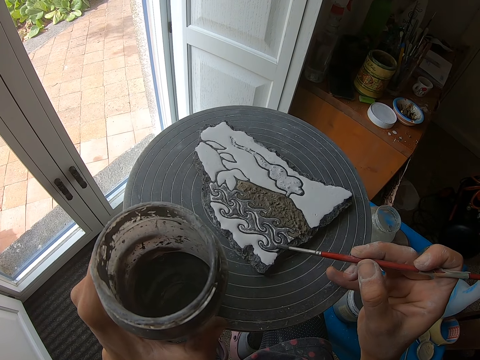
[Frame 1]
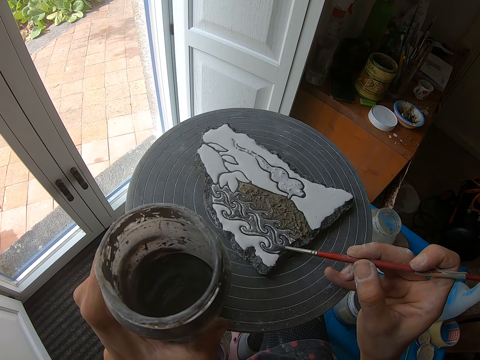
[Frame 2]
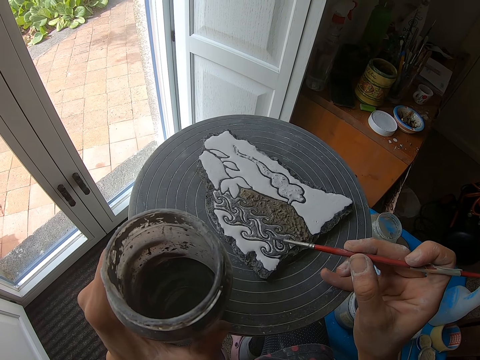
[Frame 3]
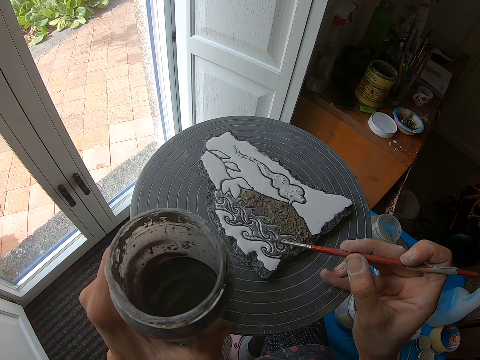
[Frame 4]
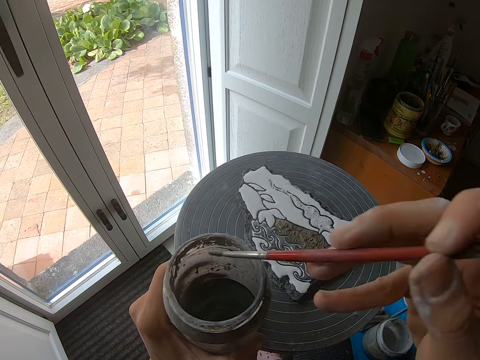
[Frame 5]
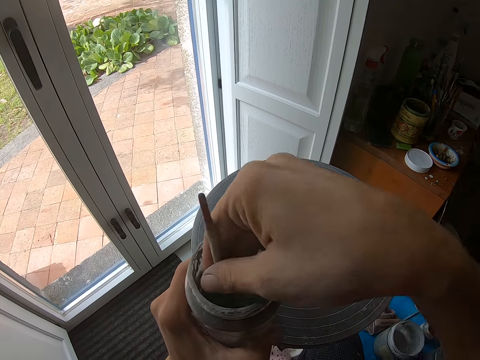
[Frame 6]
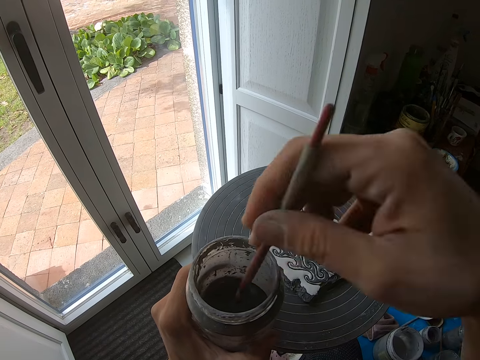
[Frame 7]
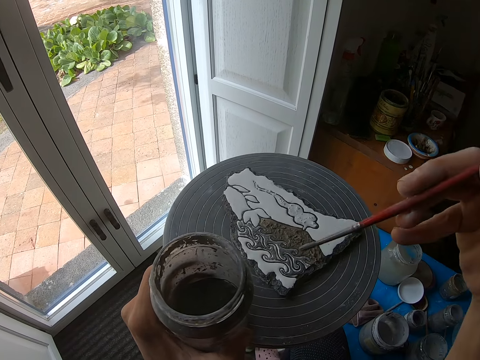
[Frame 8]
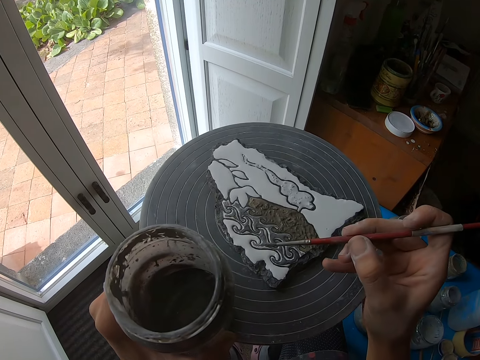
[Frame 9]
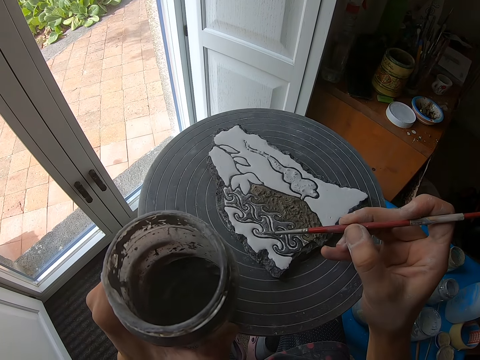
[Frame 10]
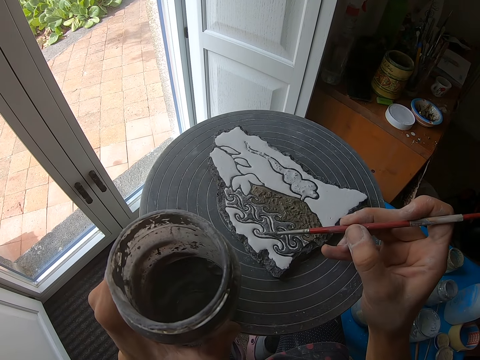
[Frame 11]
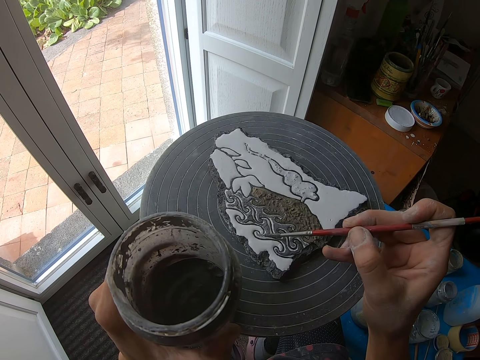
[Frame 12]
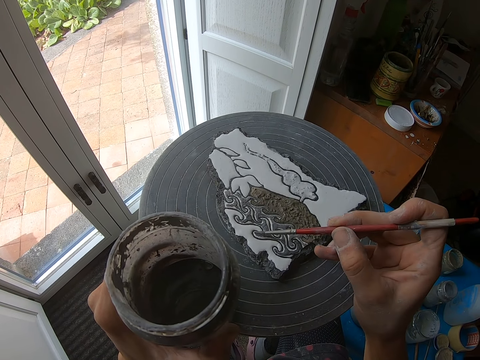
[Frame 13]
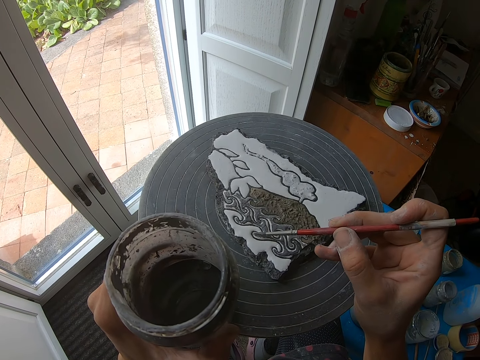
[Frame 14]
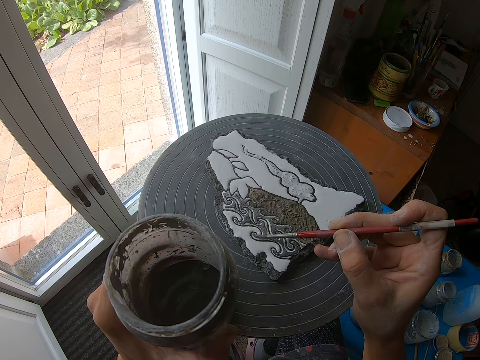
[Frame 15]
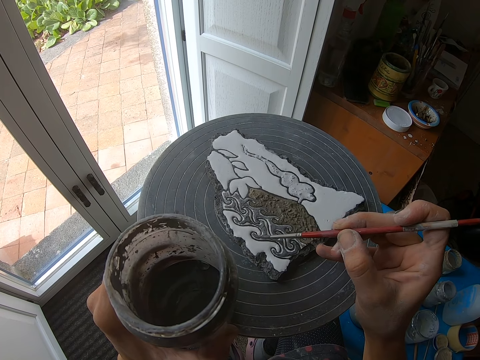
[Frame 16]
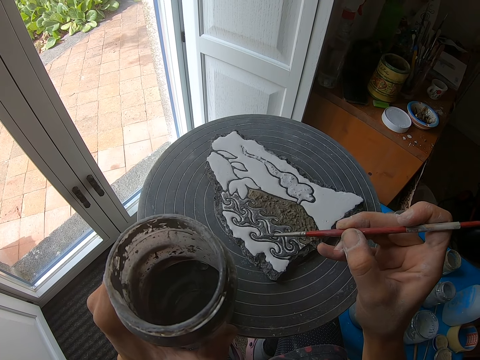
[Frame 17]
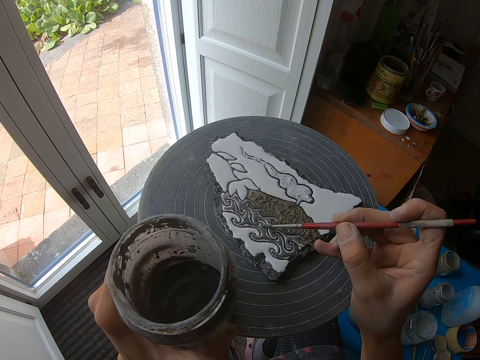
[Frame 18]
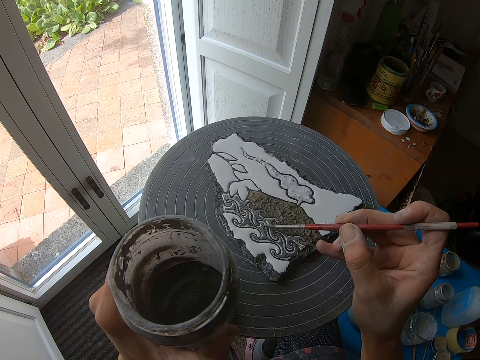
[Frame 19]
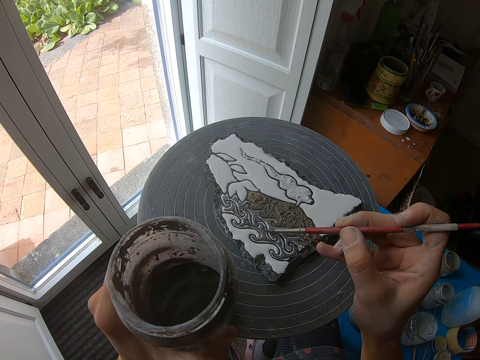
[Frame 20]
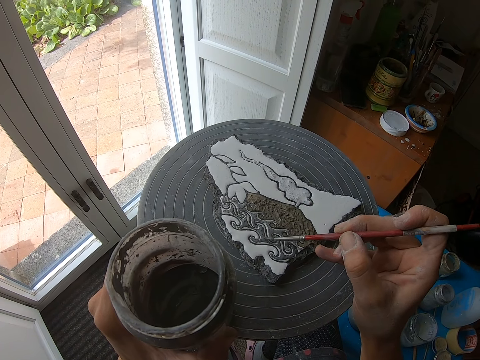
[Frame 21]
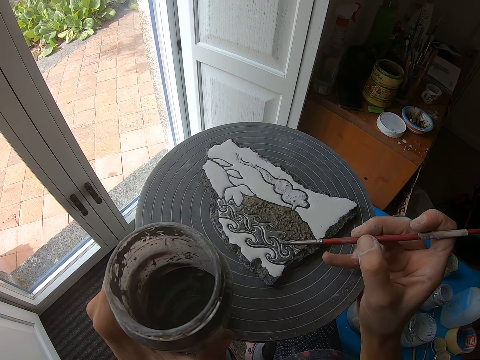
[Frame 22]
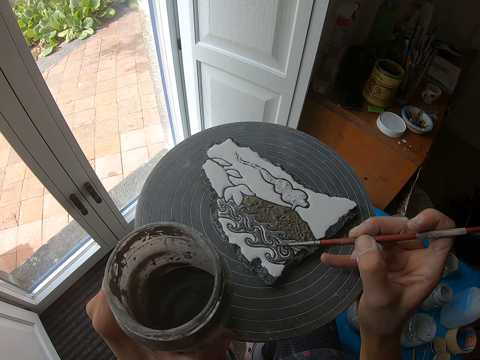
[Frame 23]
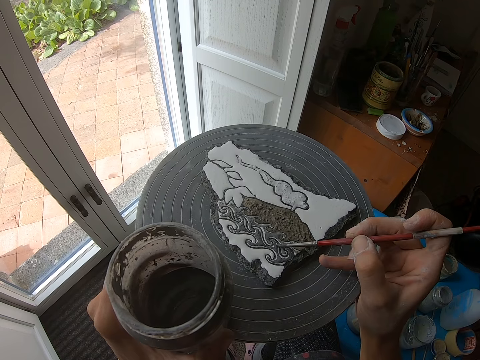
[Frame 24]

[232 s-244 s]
The camera wearer dips the paintbrush in a bottle of paint with his right hand. He paints the stone with the paintbrush in his right hand.

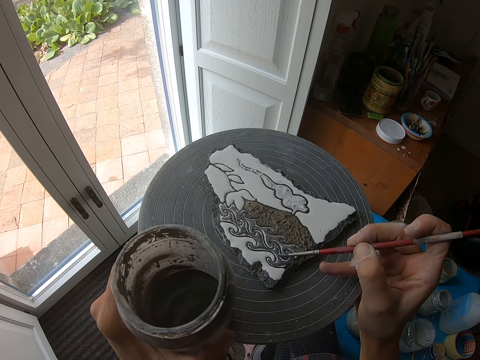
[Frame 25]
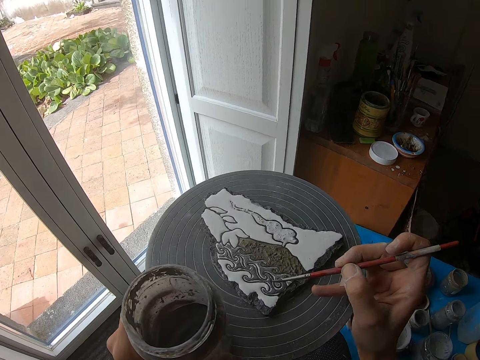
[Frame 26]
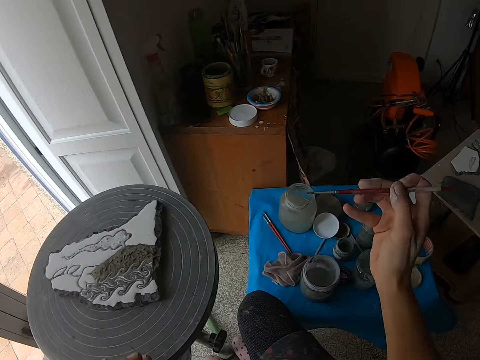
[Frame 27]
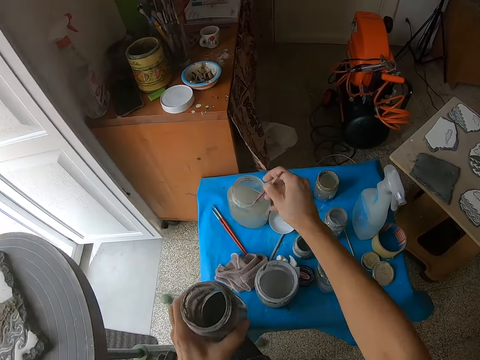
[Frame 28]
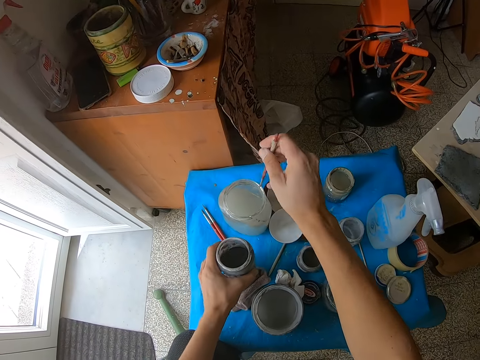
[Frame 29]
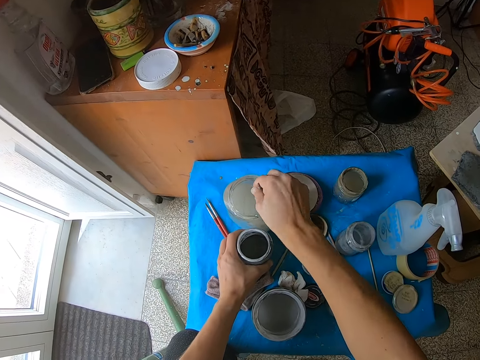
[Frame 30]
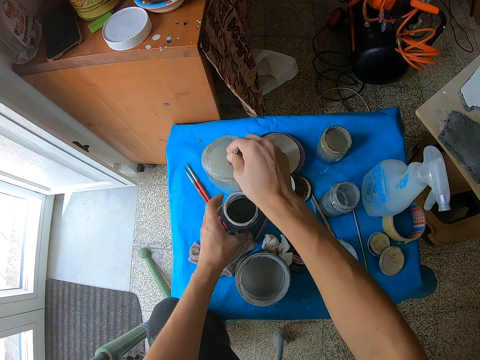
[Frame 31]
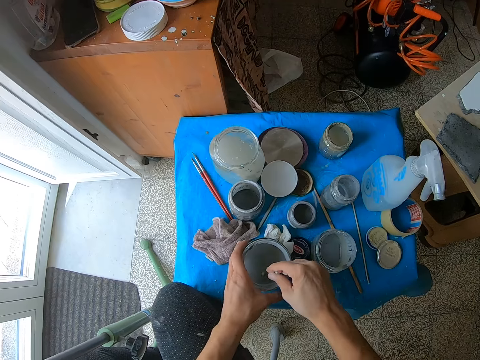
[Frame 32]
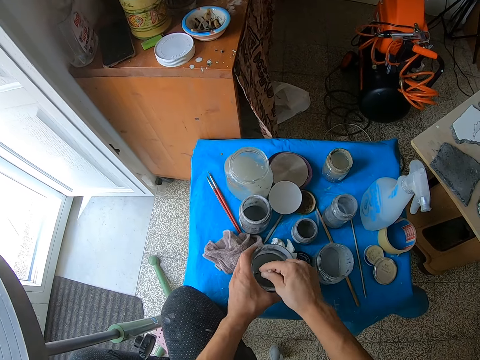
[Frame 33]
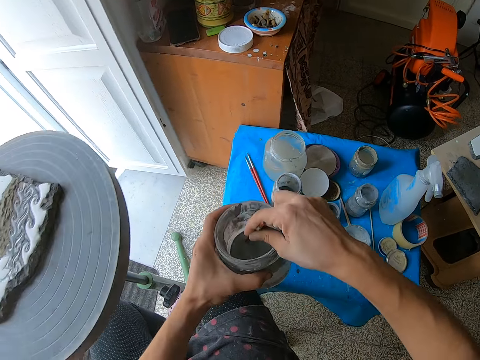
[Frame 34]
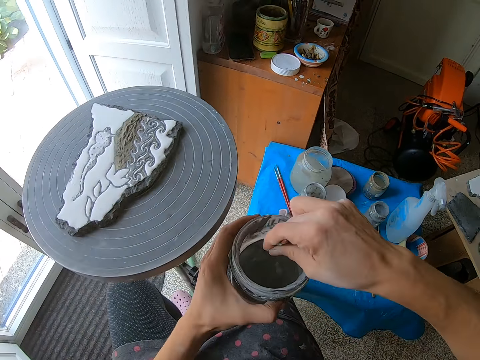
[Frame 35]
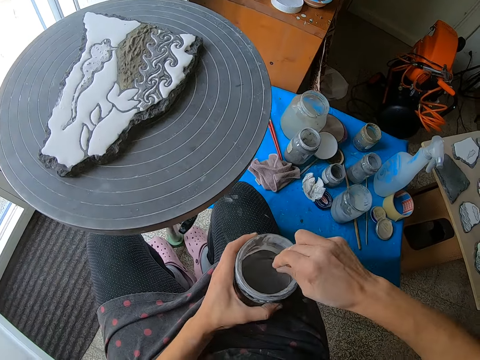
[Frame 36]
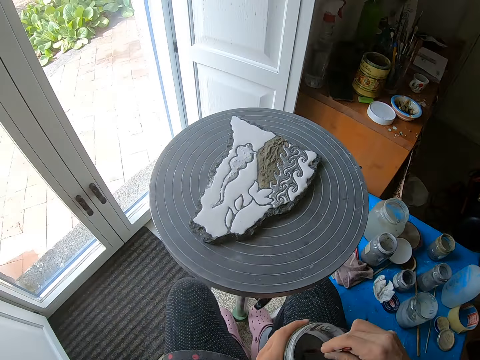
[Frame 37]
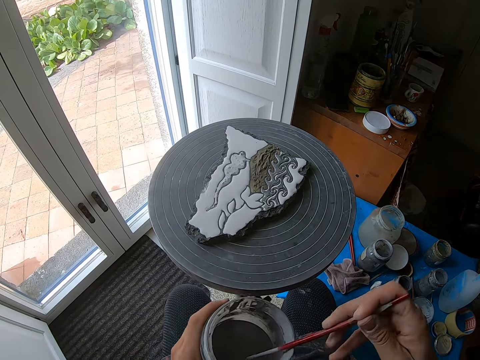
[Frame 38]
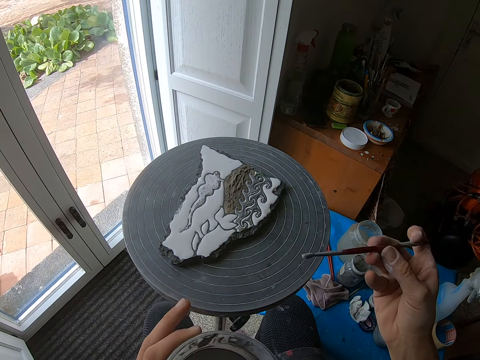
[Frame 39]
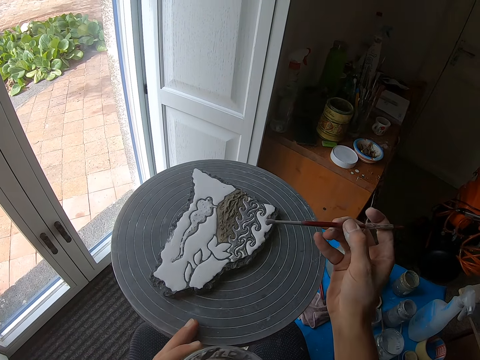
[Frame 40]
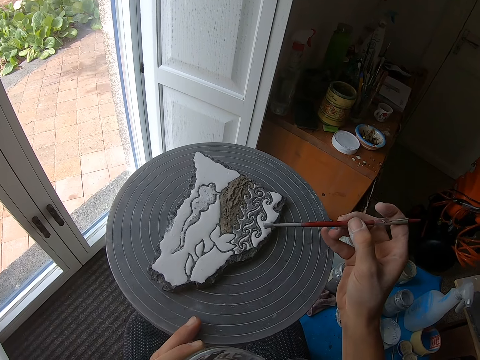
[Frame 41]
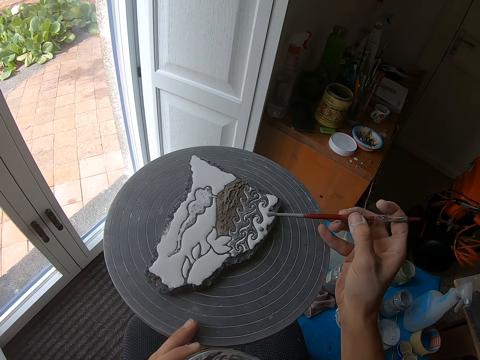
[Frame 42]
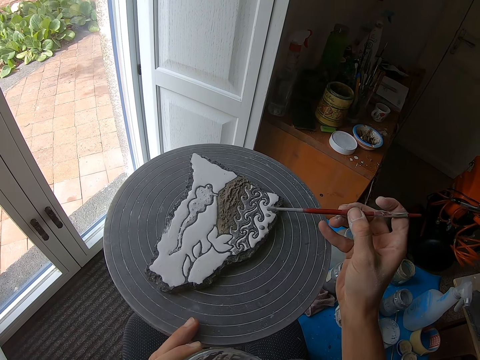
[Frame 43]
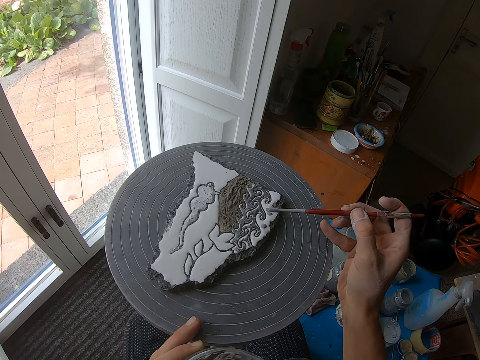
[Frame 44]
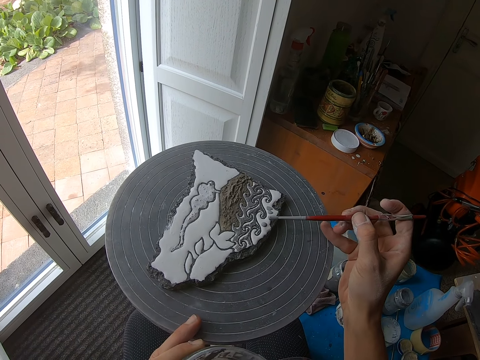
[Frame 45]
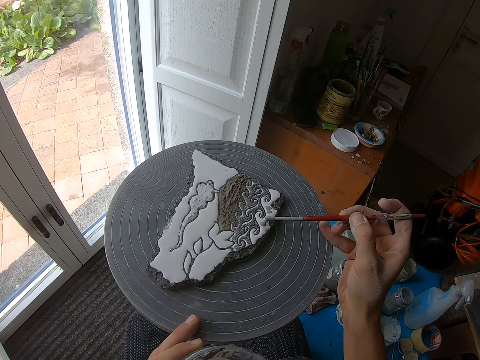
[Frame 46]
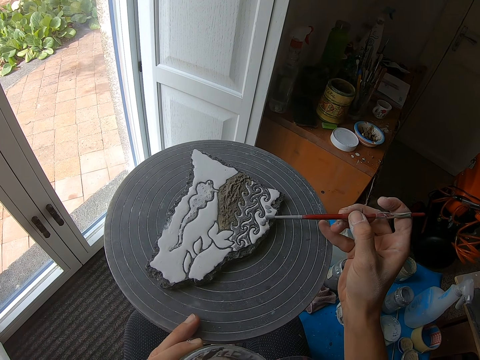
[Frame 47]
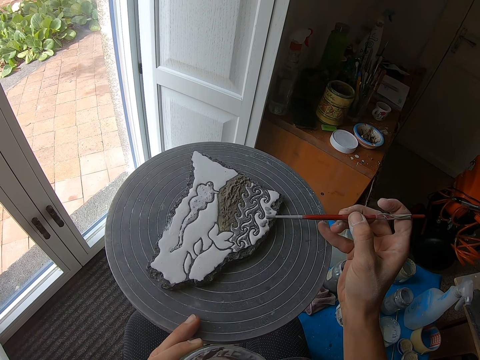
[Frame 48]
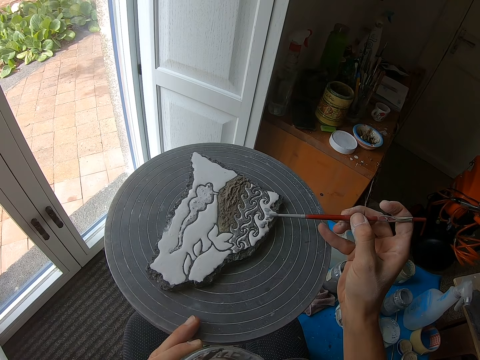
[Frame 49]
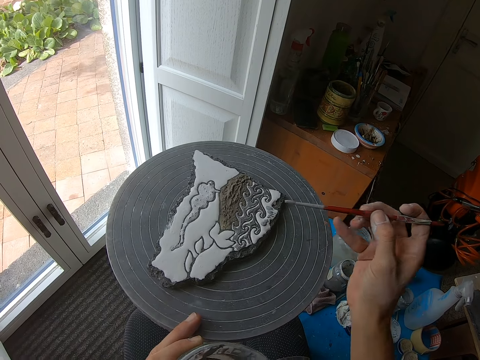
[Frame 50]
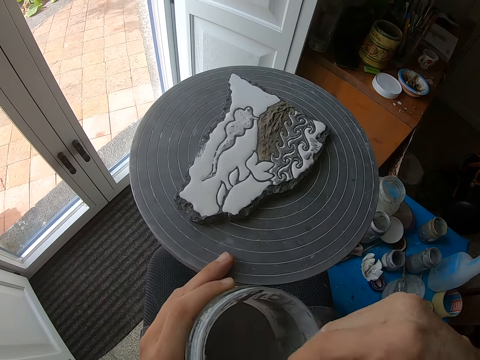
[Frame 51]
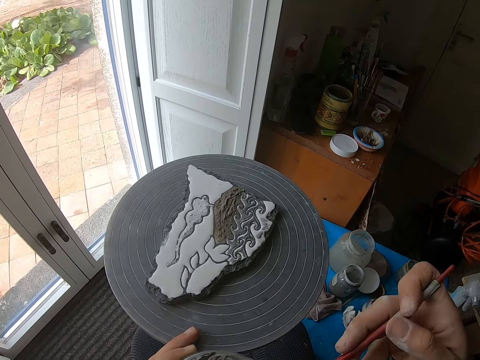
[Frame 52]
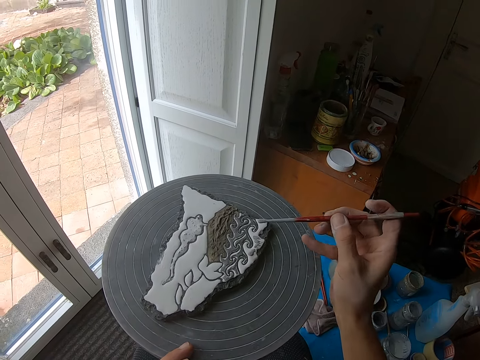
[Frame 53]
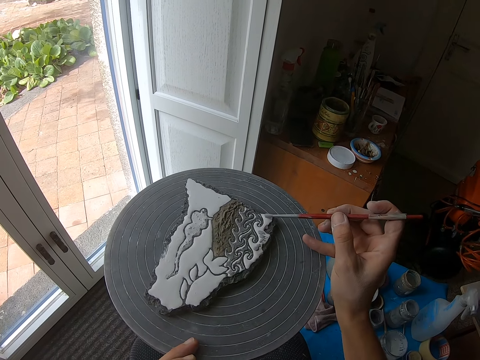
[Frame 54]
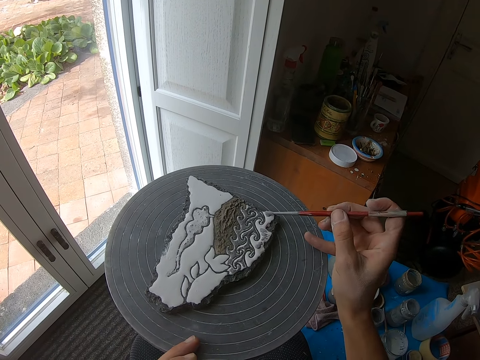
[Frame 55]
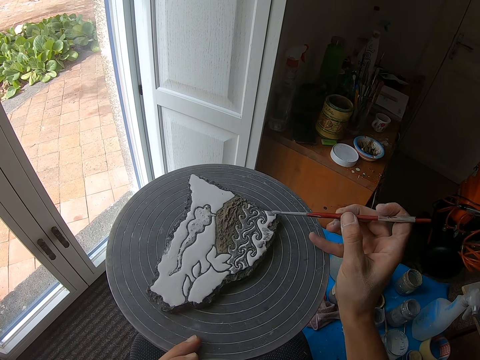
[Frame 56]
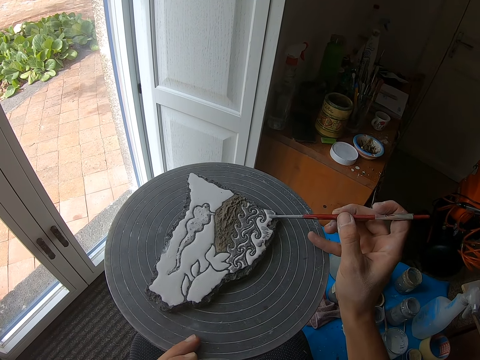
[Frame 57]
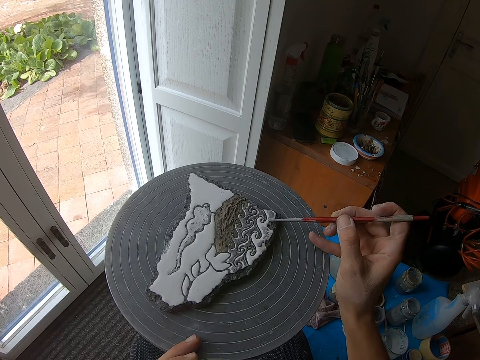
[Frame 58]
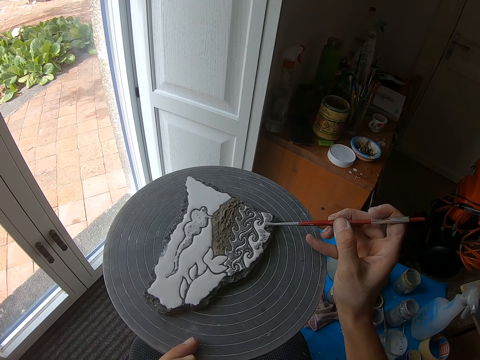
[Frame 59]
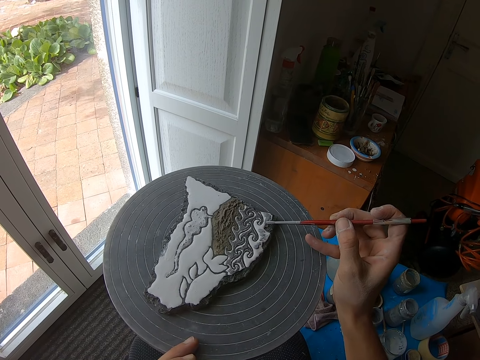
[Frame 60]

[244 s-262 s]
The camera wearer dips the paint brush in a bottle of paint with his right hand. He rinses the paintbrush in water. He places down a container. He dips the paint brush in the bottle of paint with his right hand again. He carries the bottle from the table. He paints the stone with the paintbrush in his right hand. He dips the paint brush in the bottle of paint with his right hand again. He paints the stone with the paintbrush in his right hand again.
